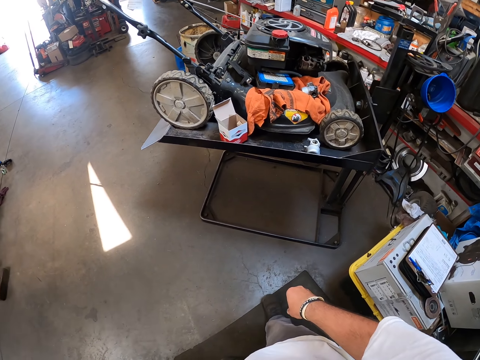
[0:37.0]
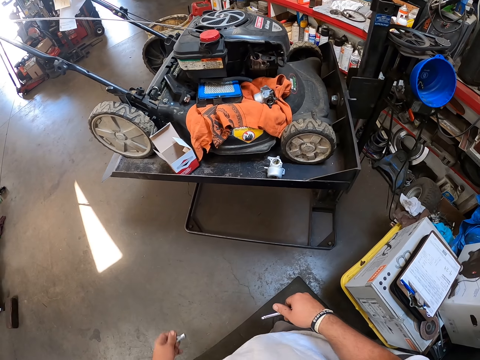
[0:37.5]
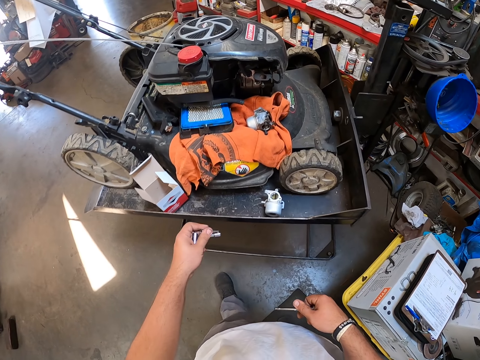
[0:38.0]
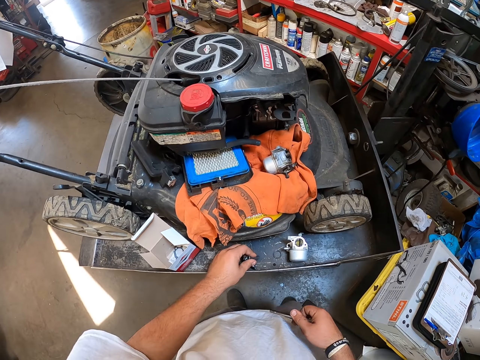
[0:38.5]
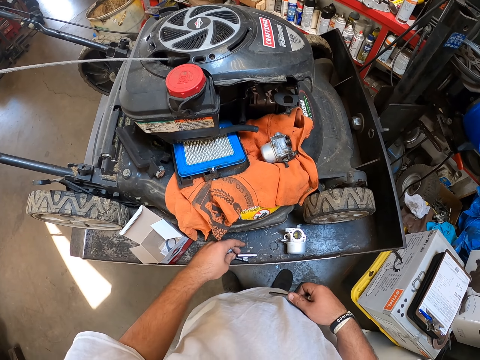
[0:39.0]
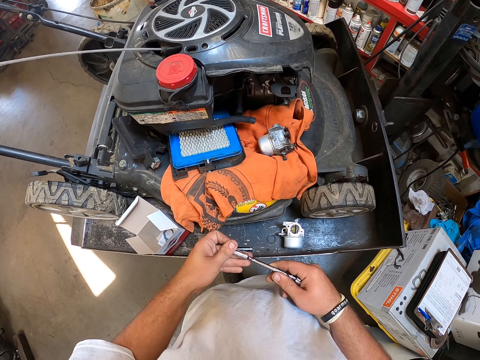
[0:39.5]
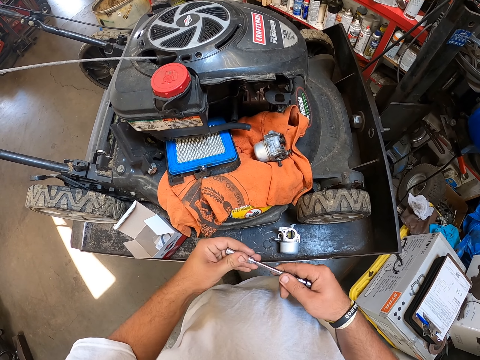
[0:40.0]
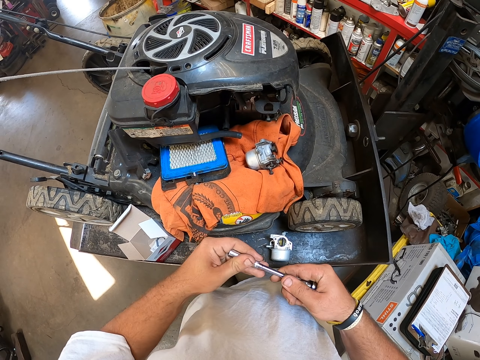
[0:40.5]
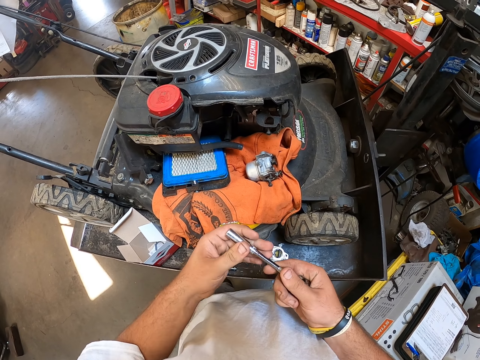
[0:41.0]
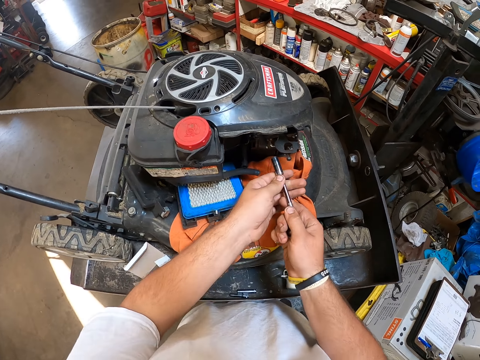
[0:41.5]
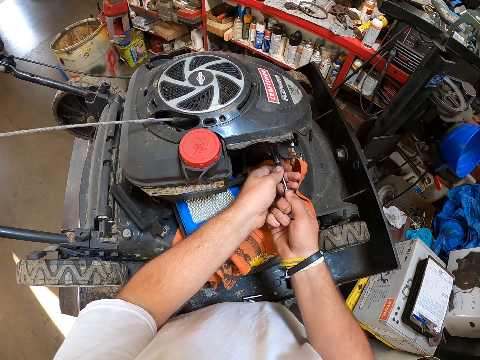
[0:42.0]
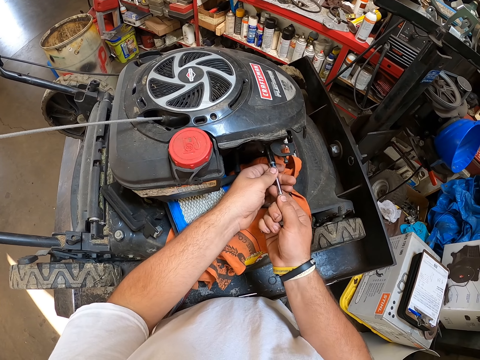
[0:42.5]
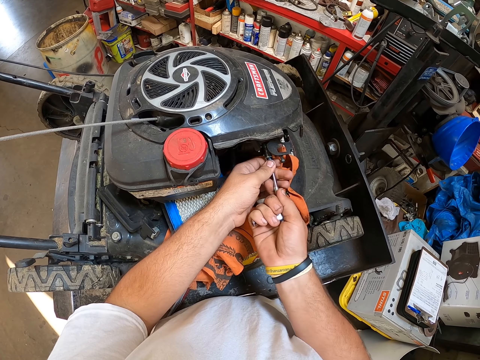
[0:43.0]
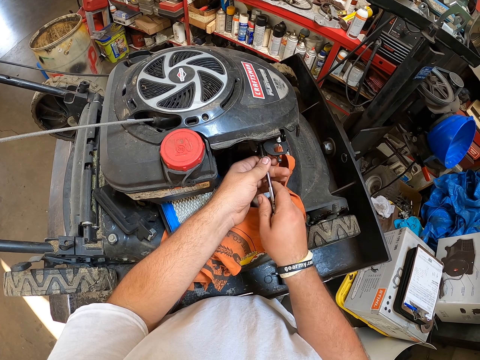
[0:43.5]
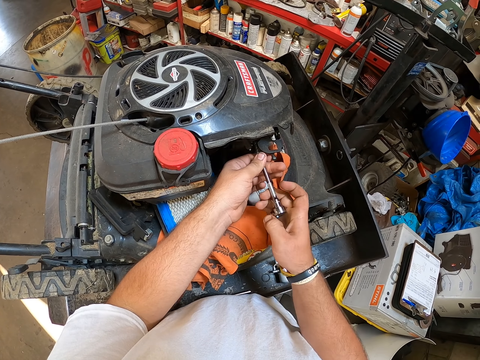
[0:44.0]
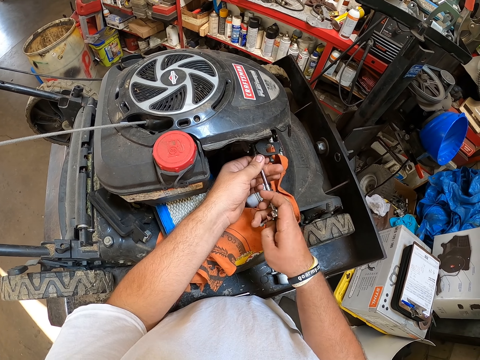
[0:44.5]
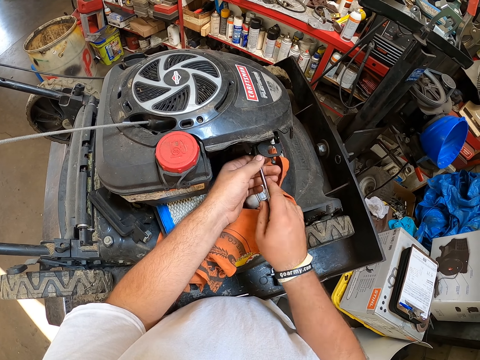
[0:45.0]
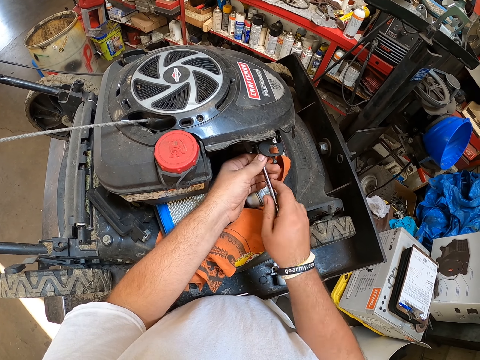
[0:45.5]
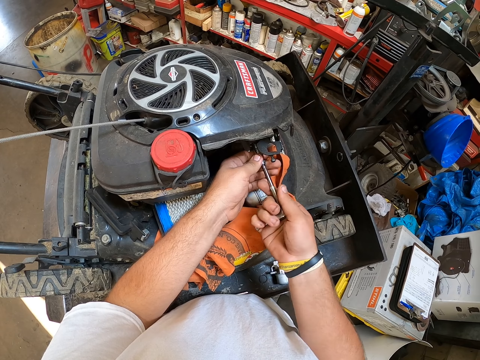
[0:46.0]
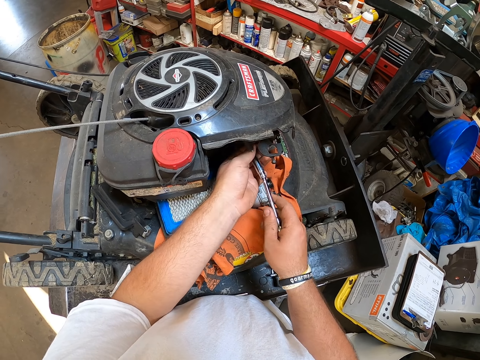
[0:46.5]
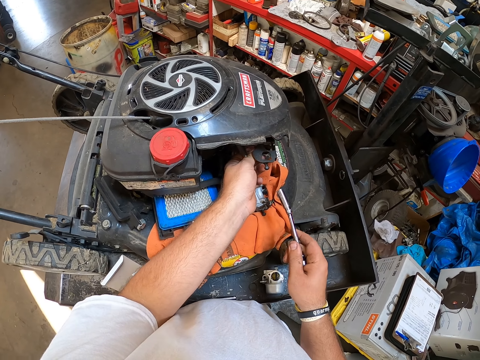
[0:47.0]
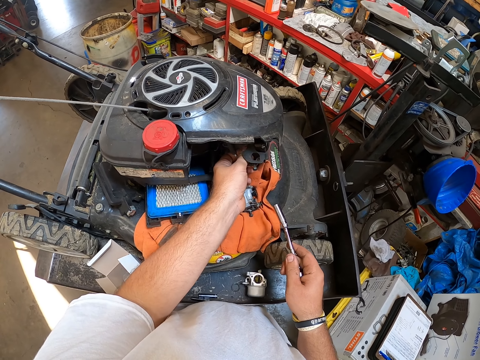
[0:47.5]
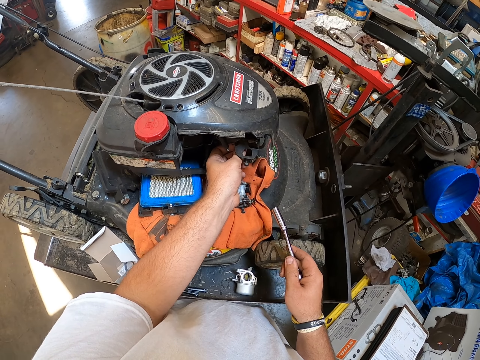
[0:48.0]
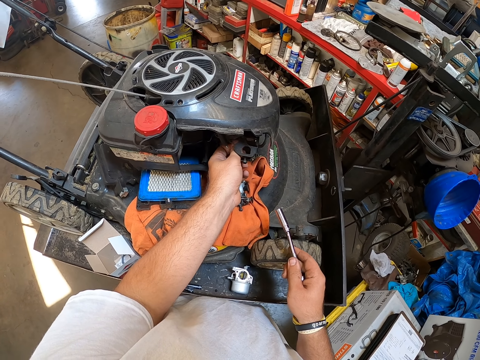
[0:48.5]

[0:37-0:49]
The camera wearer puts down the tools. They fix the tool inside the spark plug spanner. They fix bolts in the machine. They remove a tool from the lawn mower.

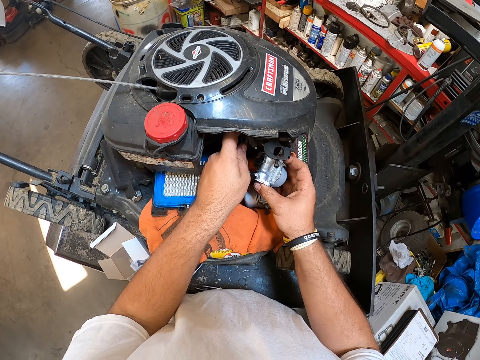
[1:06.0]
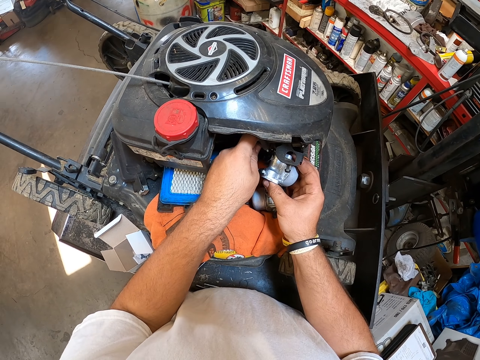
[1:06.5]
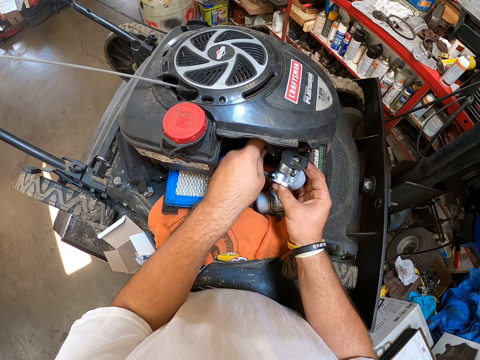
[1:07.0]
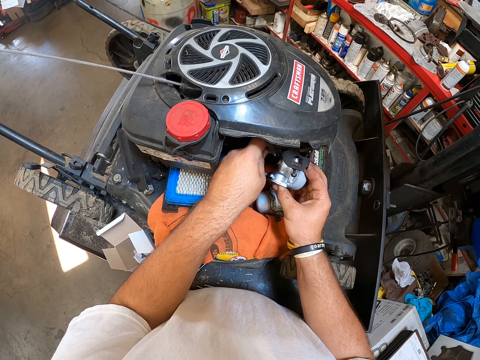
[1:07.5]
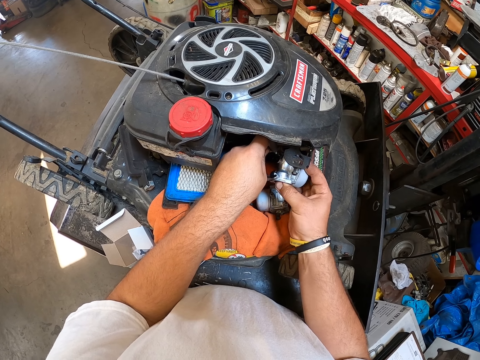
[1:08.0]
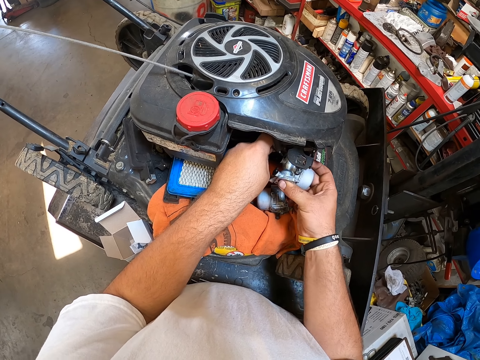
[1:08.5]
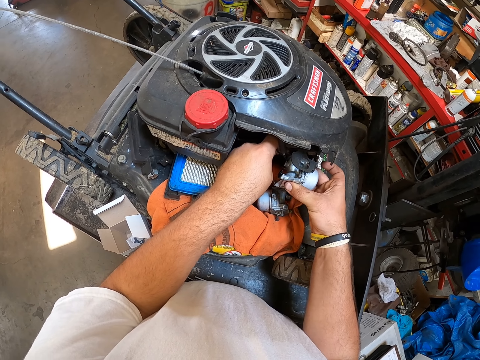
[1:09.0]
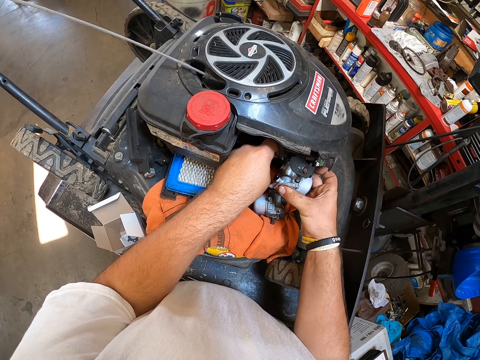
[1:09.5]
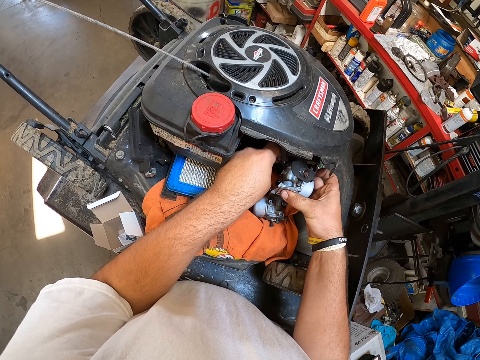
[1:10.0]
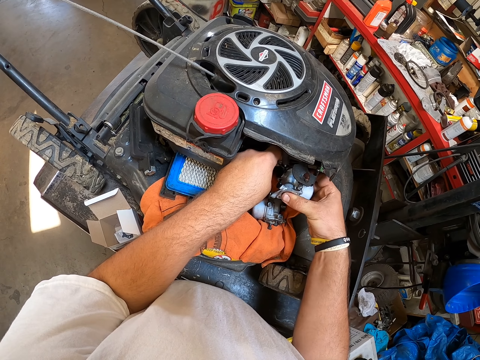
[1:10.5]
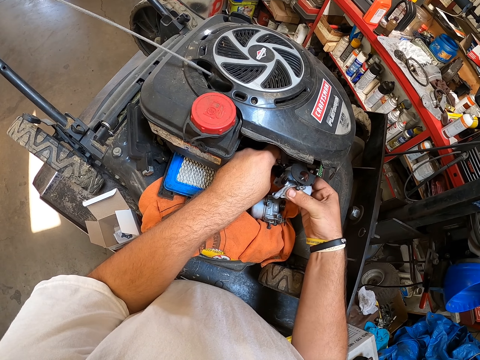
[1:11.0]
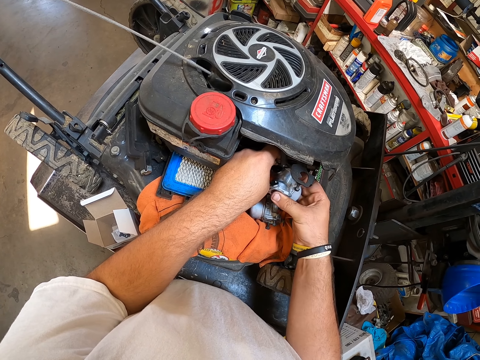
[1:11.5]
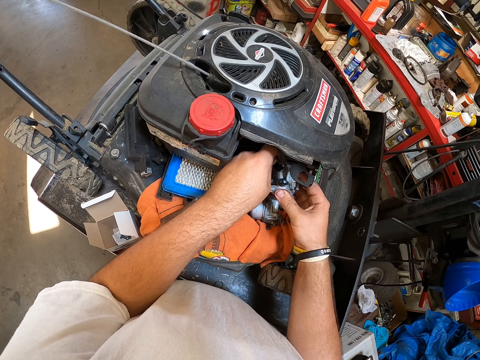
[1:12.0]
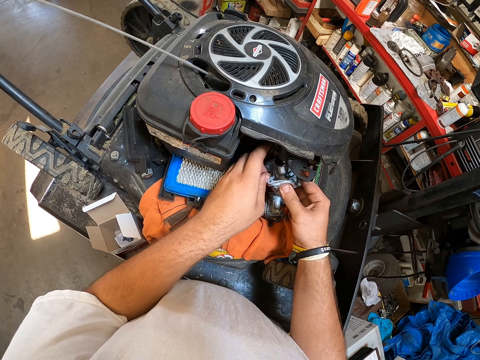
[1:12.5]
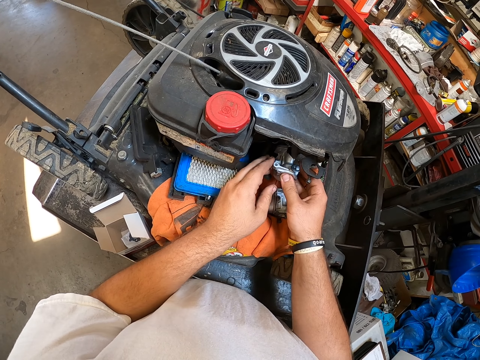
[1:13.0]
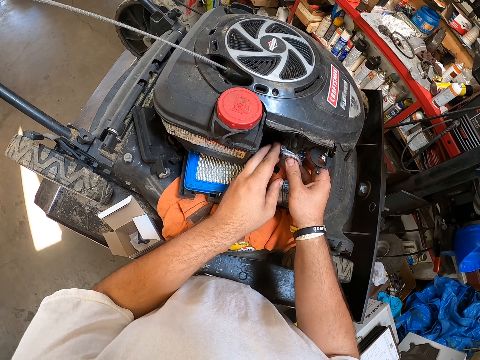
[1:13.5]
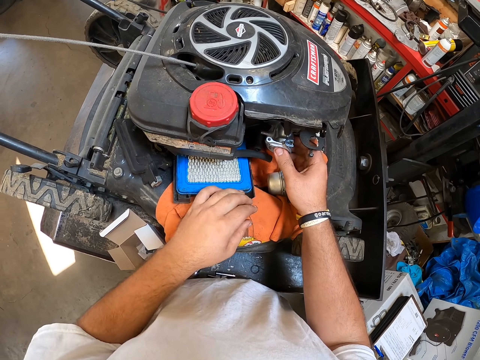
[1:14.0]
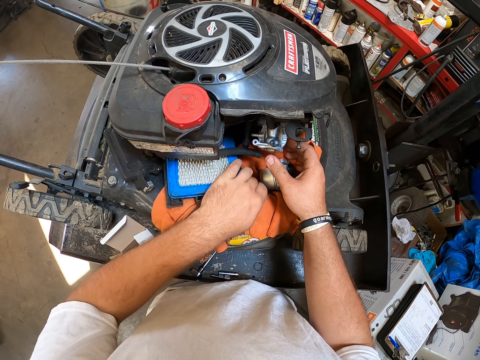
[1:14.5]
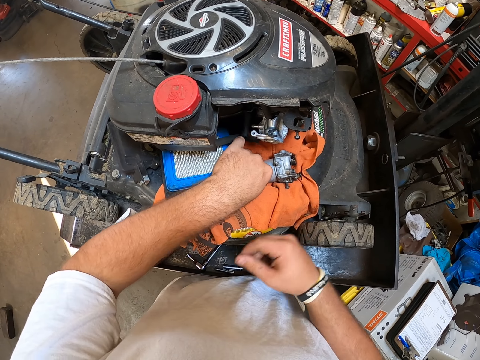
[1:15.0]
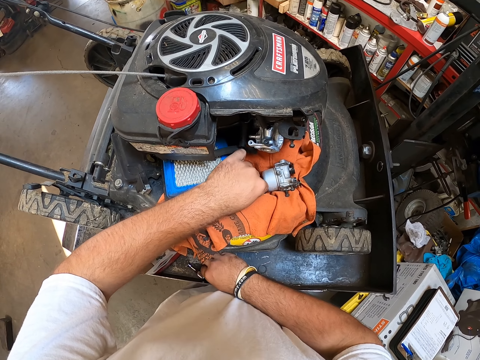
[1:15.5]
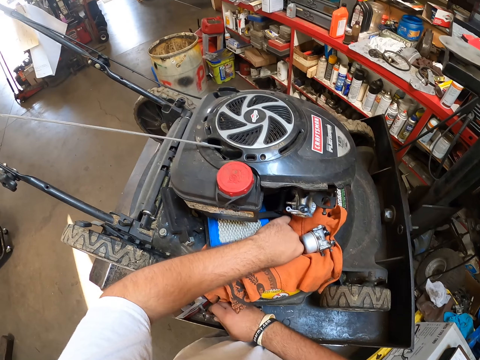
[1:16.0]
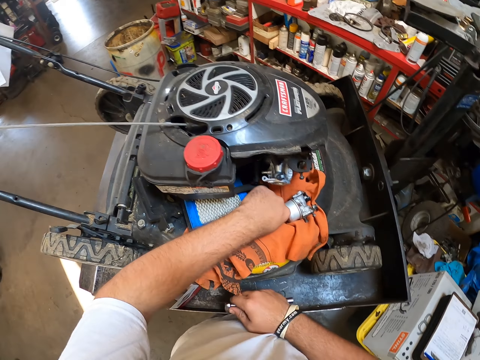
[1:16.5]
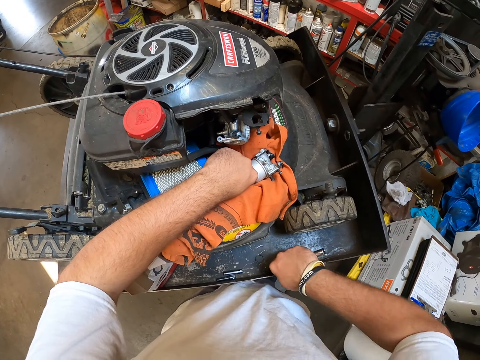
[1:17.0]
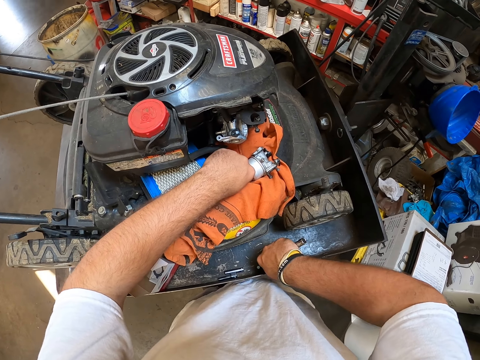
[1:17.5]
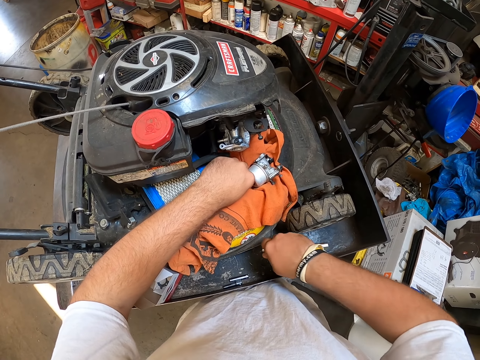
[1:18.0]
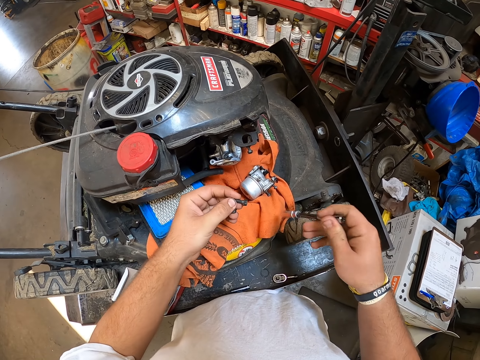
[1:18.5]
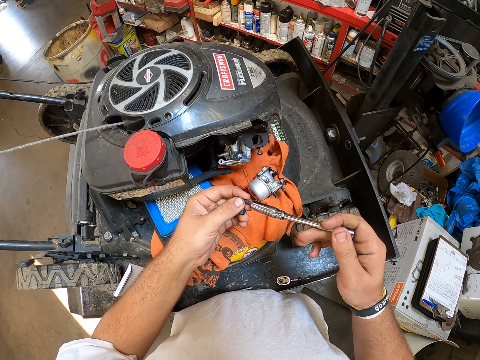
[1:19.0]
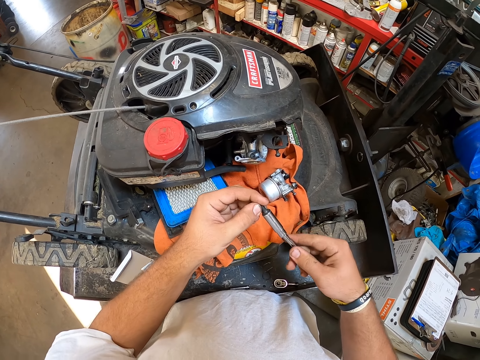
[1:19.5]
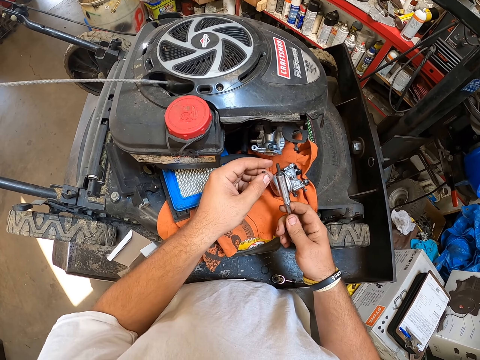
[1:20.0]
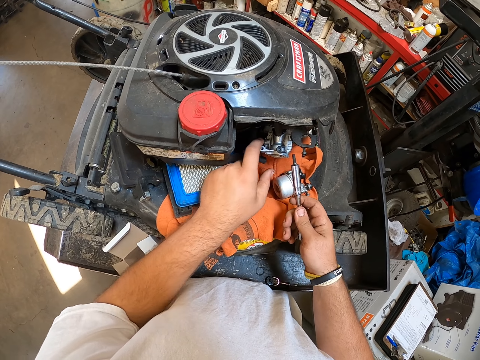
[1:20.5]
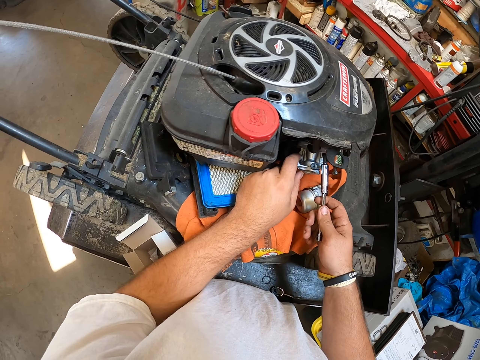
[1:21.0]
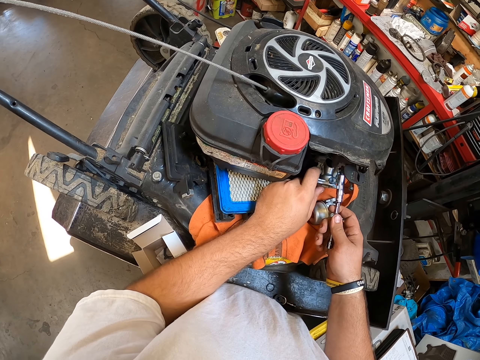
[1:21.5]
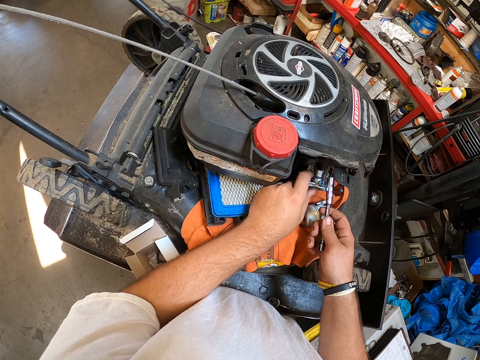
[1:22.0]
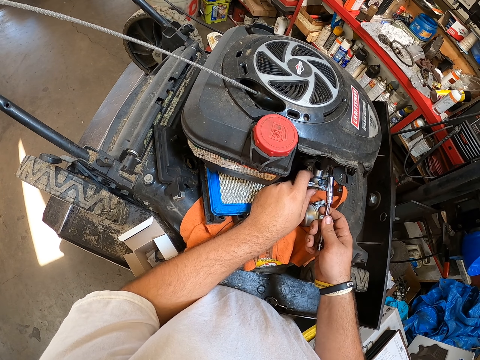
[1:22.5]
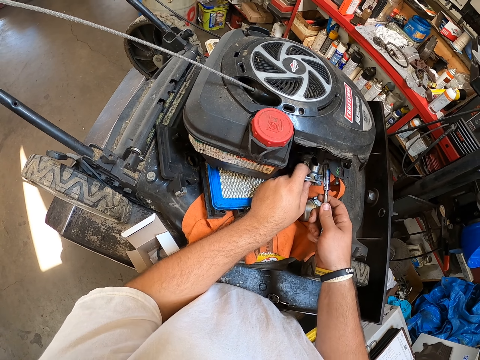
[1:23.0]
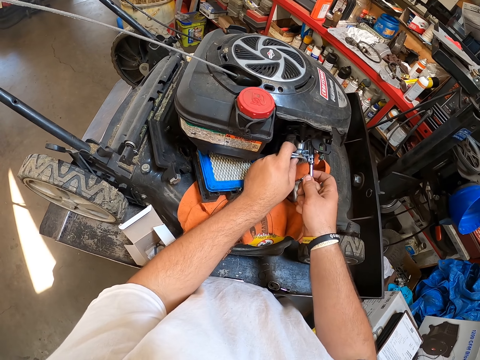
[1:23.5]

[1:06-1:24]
The camera wearer fixes a socket bulb into the lawn mower. They pick the spark plug spanner. They put the tool inside the spark plug spanner. They put the bolt in the wrench.
